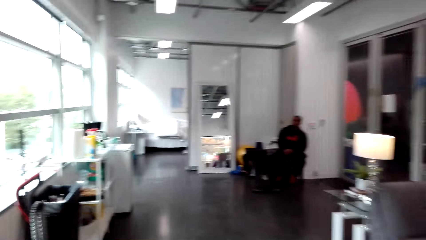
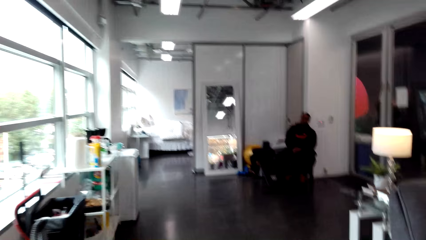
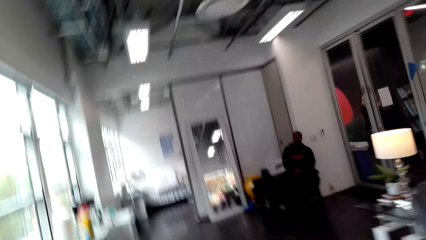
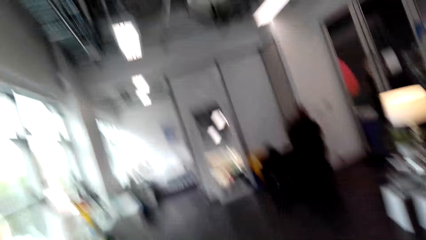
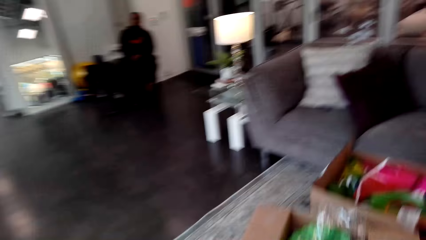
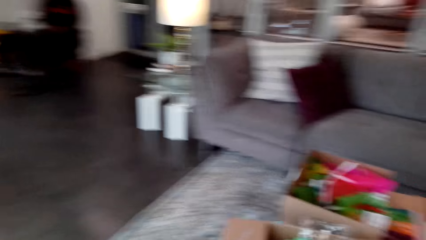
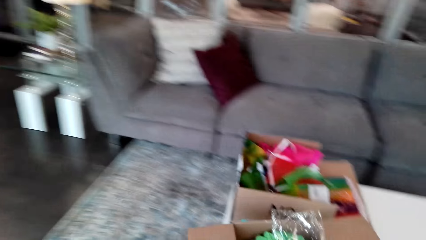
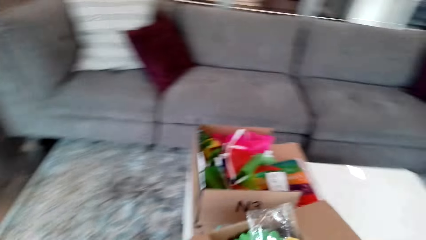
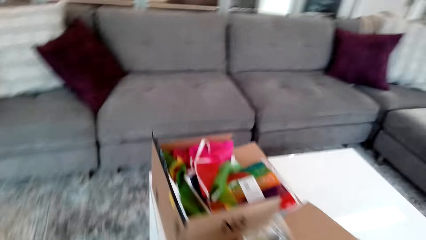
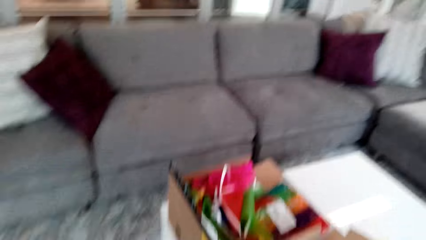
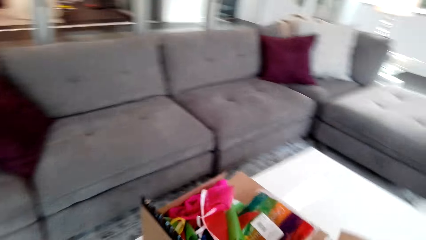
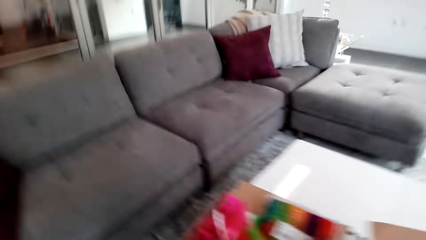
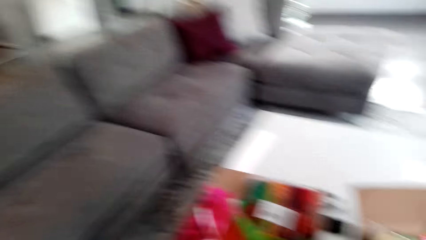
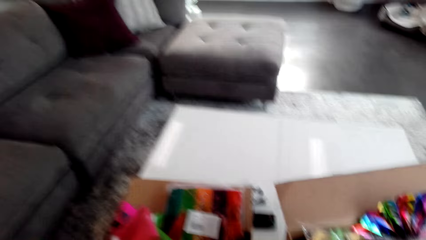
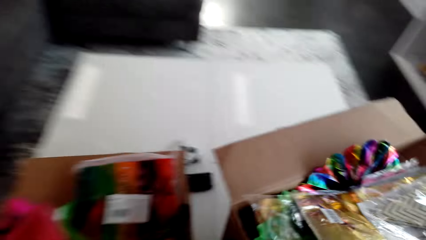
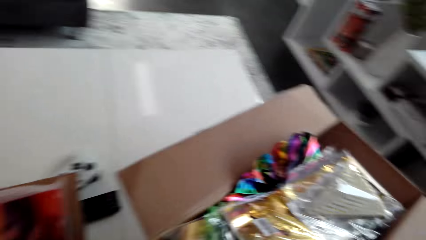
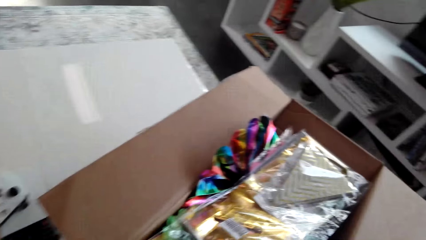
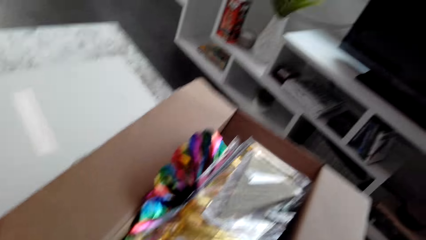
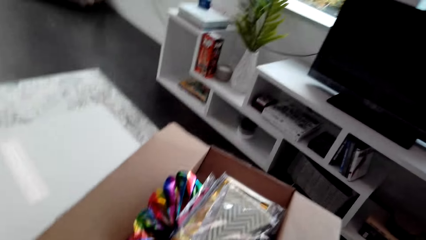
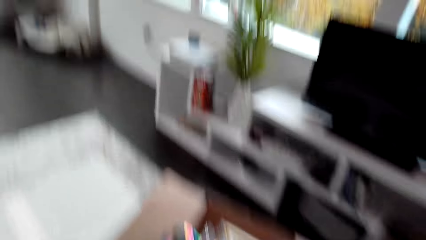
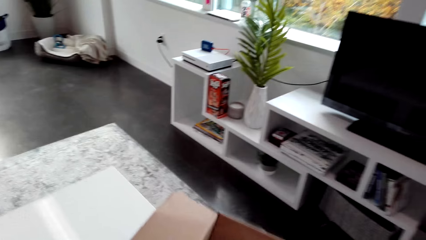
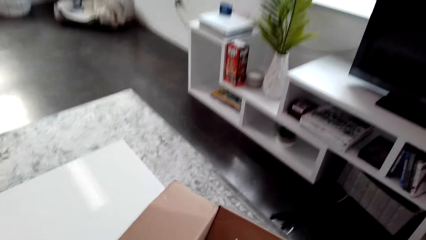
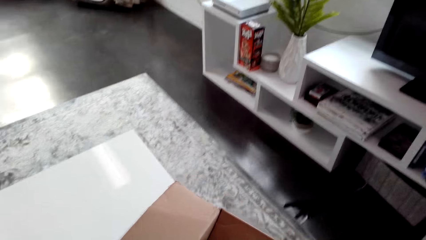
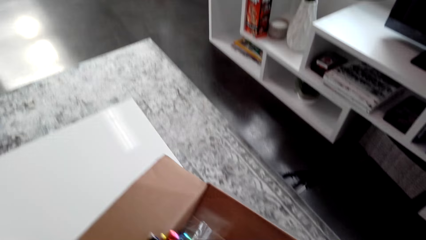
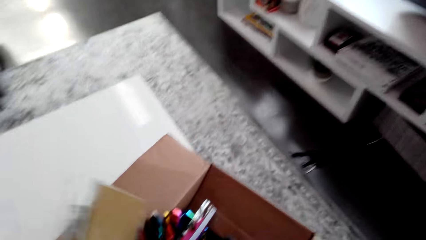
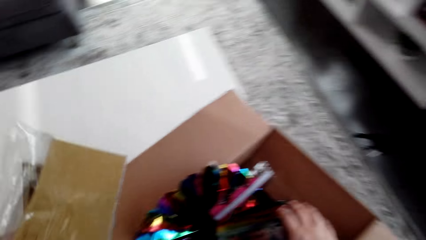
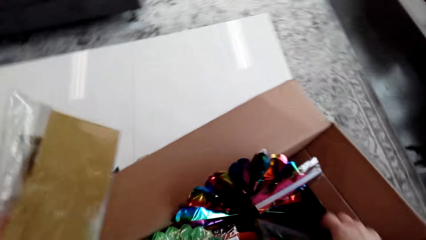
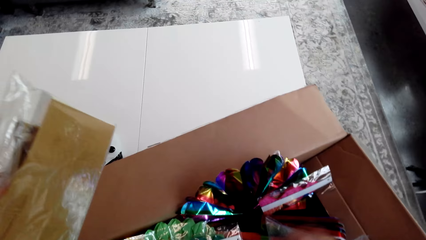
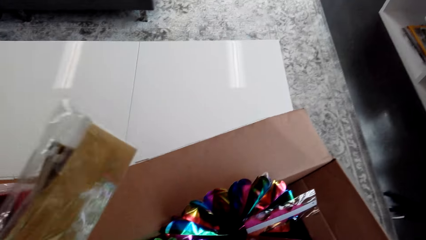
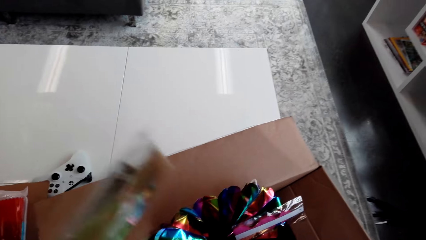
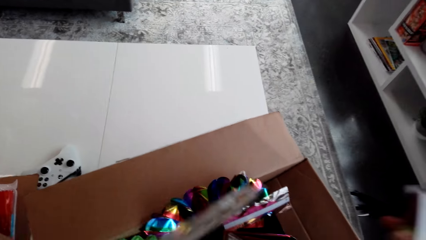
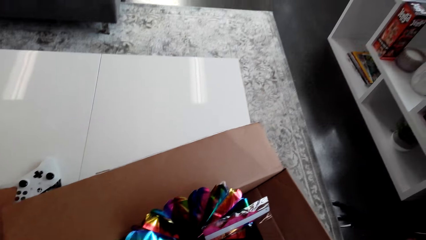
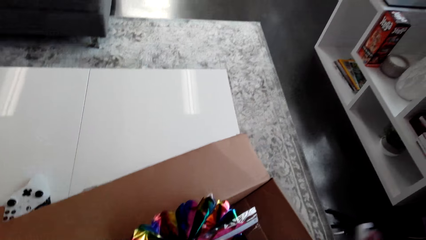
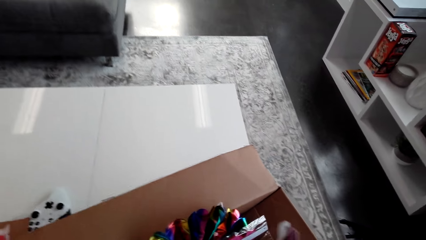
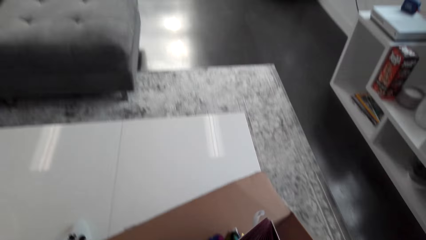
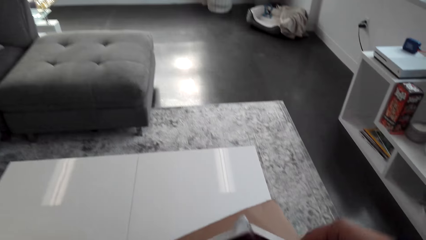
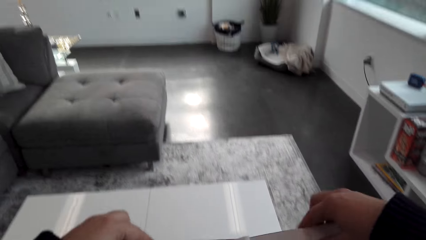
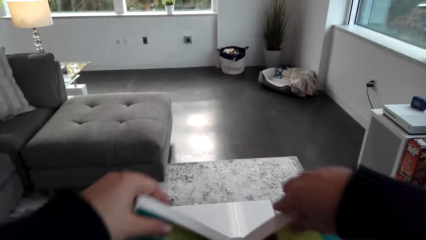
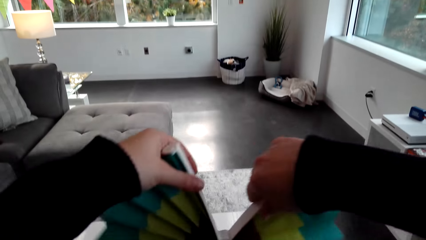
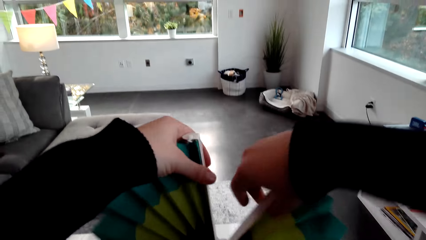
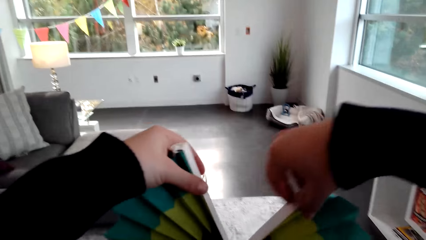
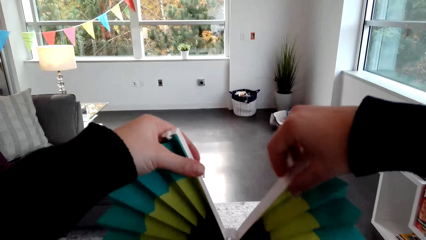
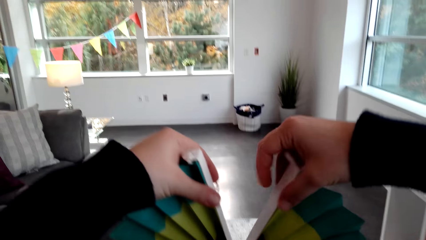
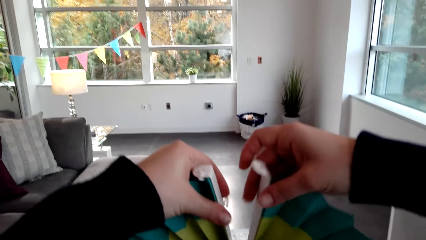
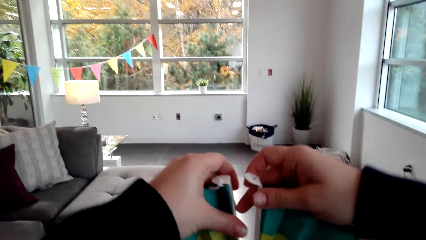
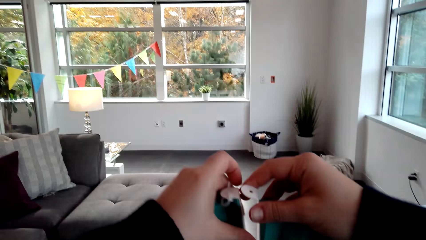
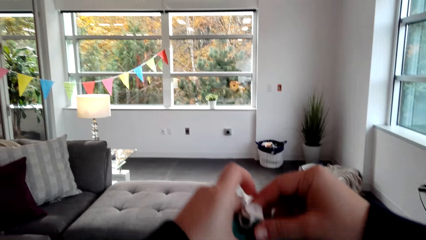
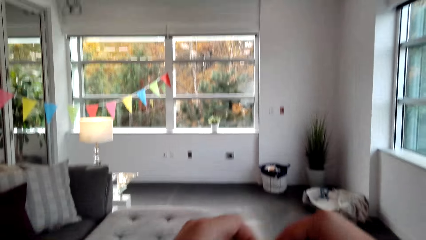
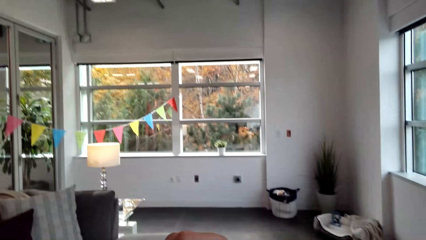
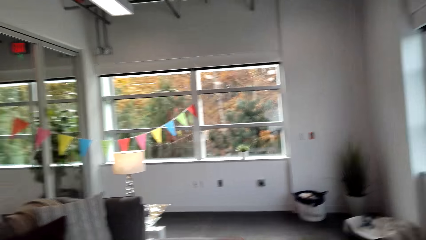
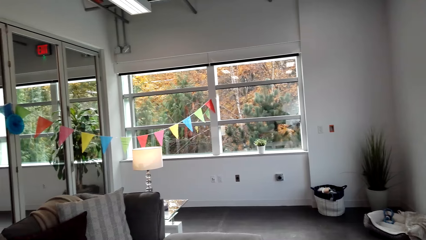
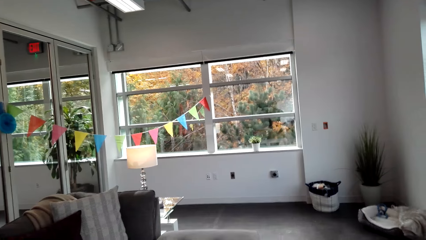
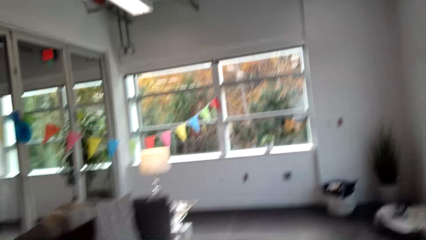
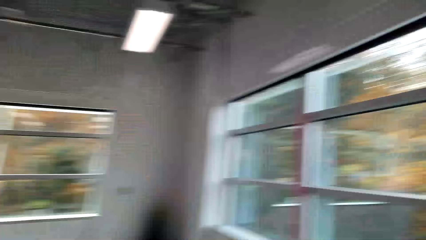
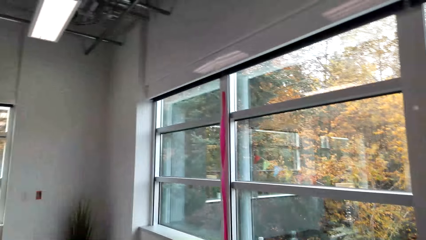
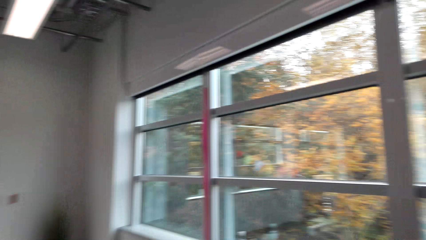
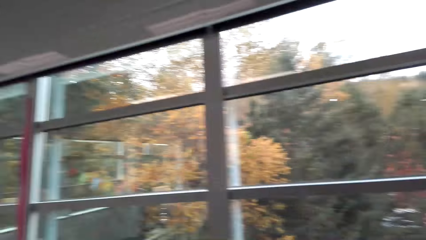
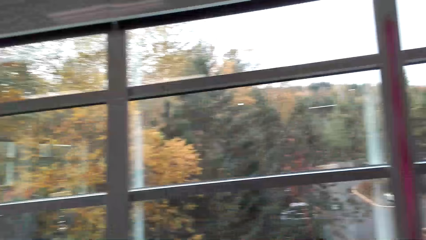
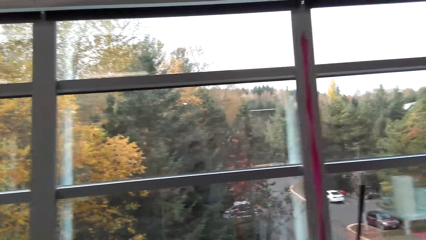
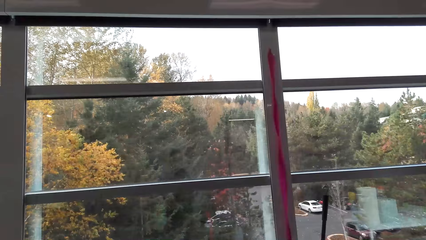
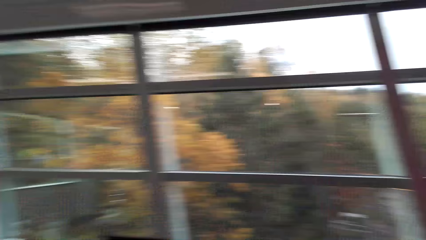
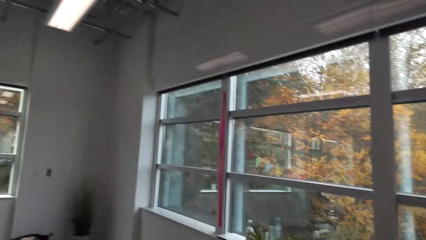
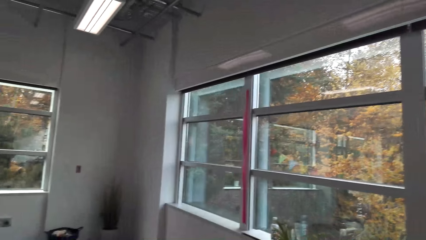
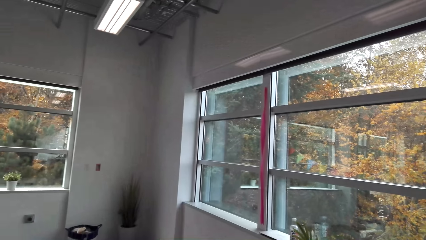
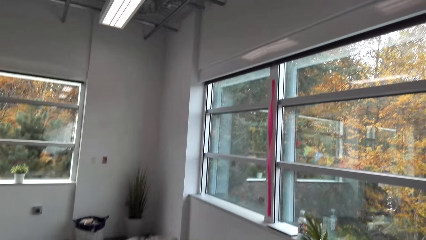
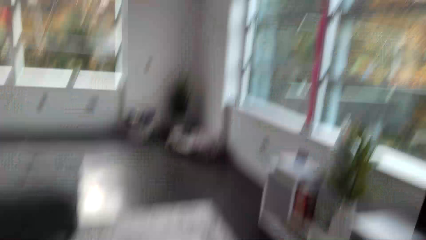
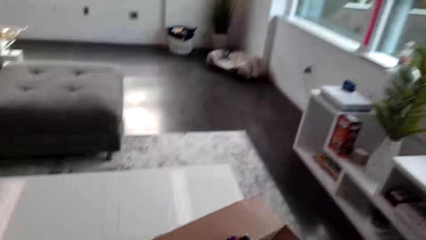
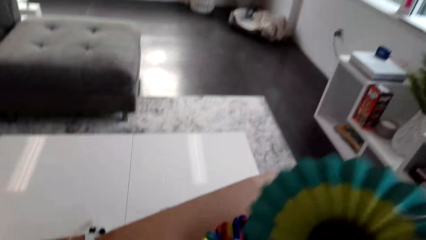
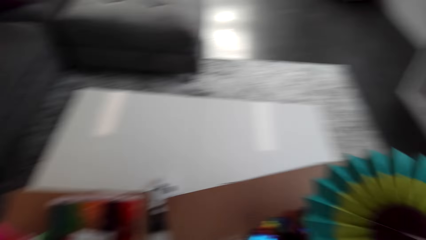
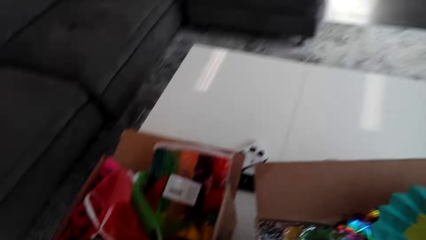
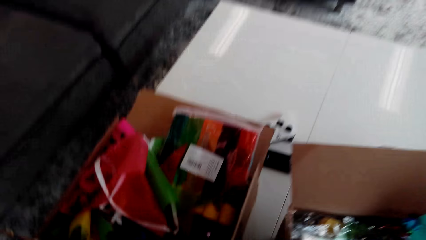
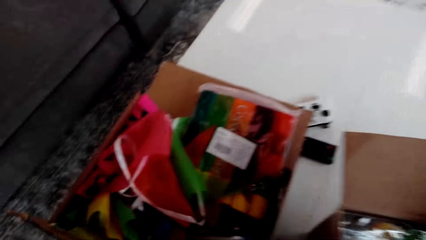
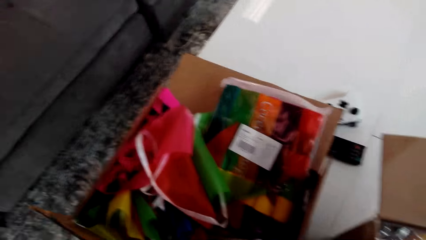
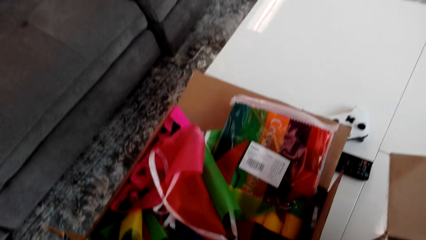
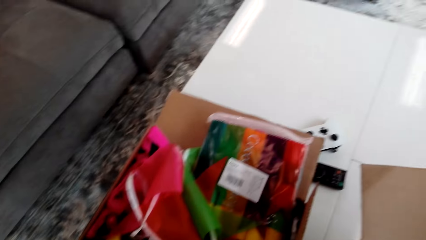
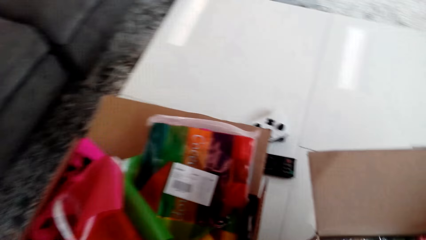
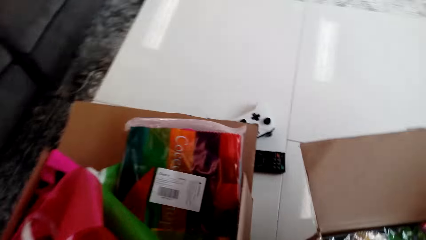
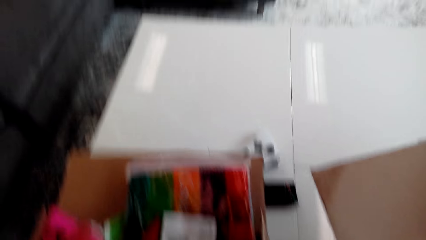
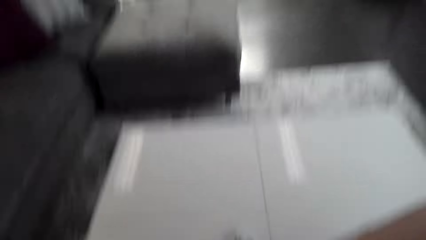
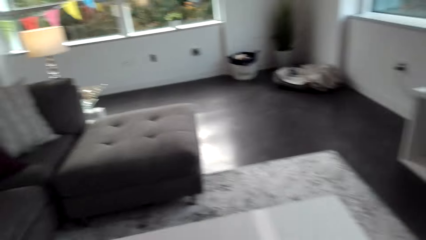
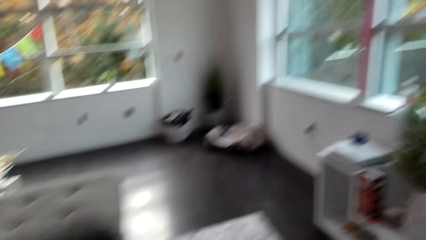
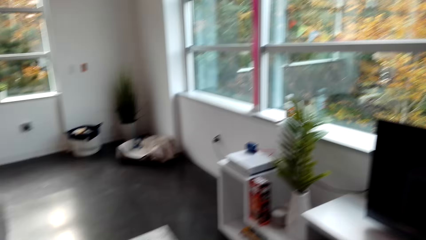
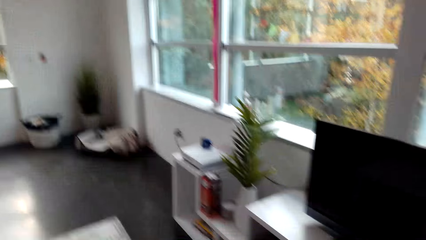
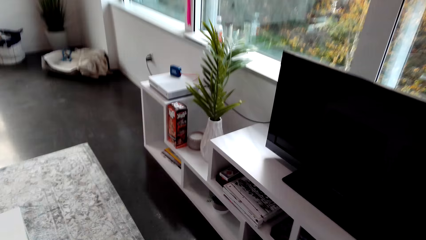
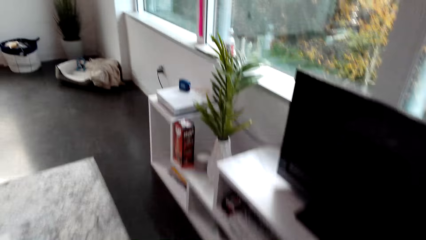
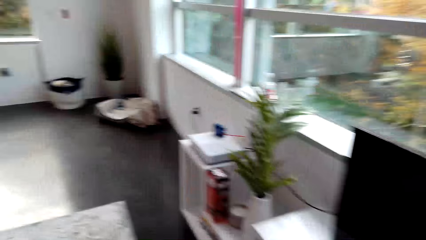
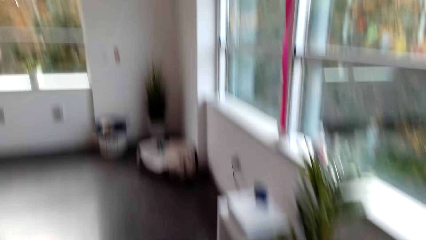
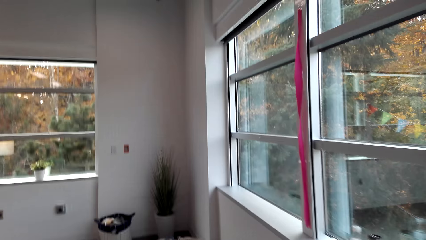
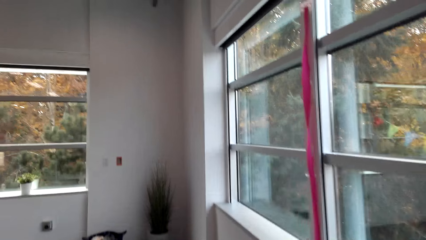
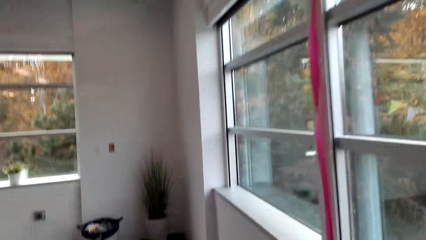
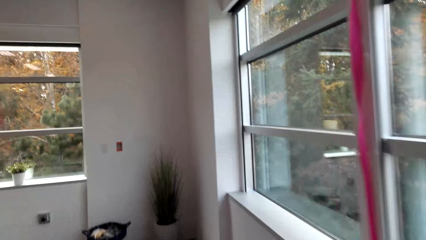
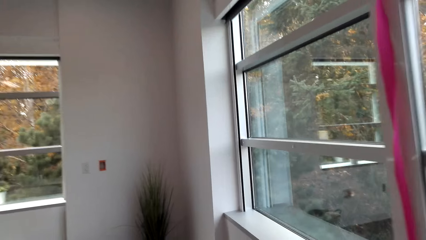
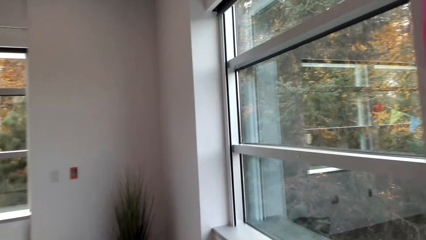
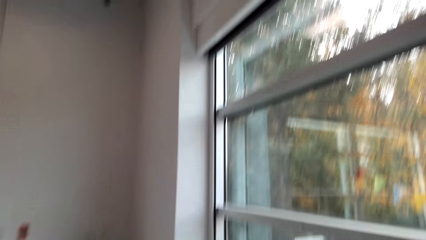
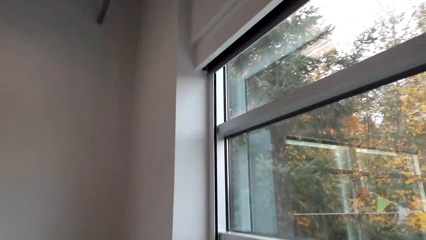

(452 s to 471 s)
The camera wearer picks up a packet of ribbon and puts the packet of ribbon inside the box. They stretch the ribbon. They pick up a flower and fold the flower. They move around the room.
